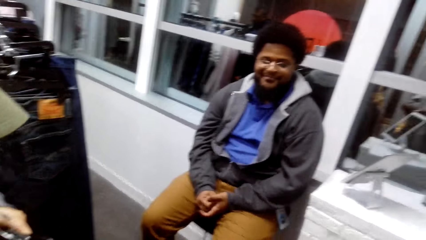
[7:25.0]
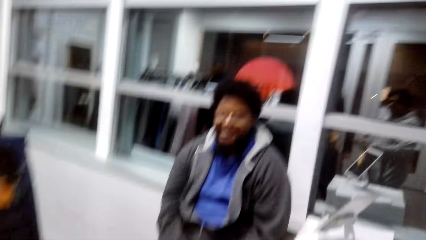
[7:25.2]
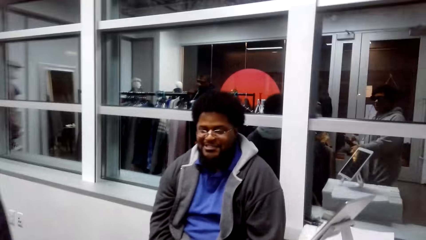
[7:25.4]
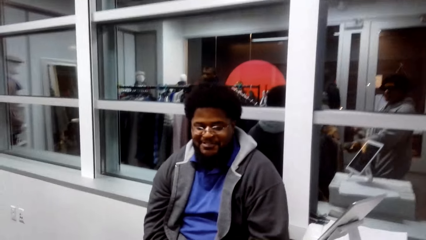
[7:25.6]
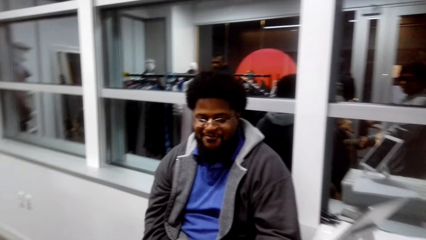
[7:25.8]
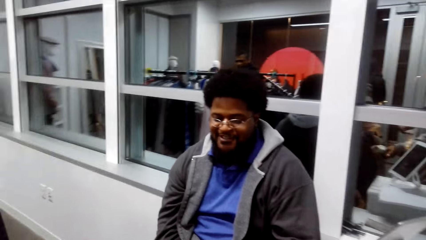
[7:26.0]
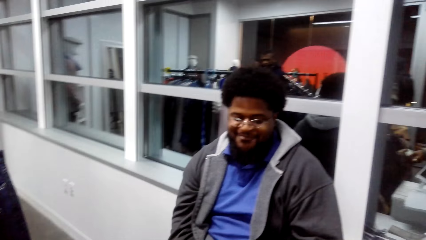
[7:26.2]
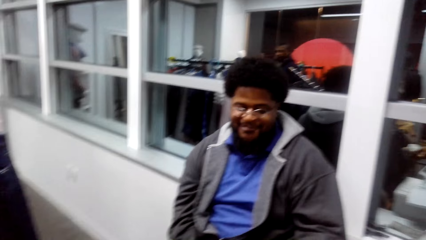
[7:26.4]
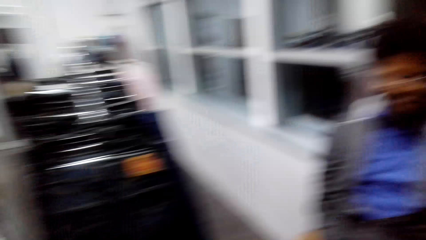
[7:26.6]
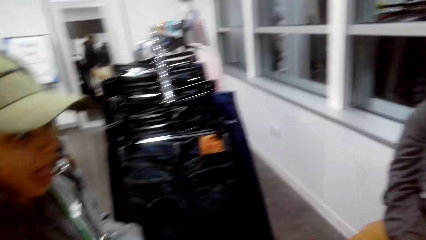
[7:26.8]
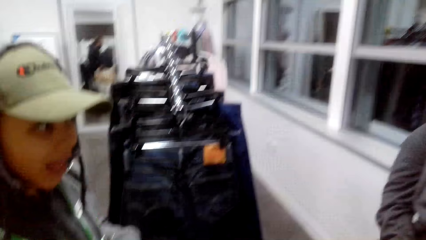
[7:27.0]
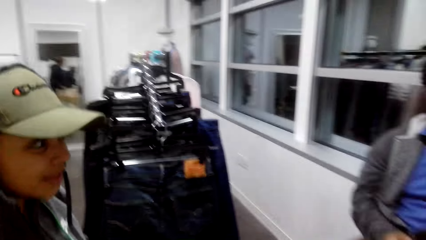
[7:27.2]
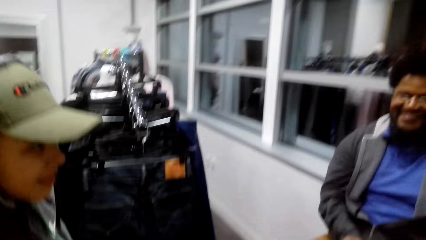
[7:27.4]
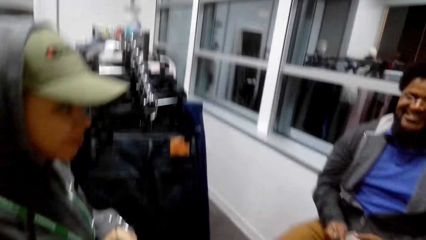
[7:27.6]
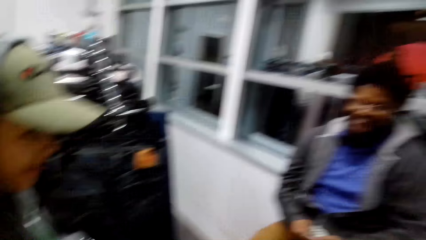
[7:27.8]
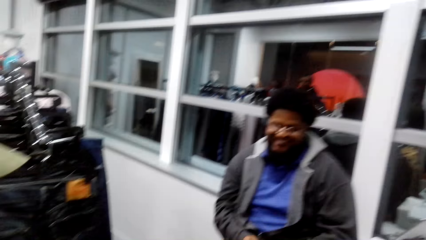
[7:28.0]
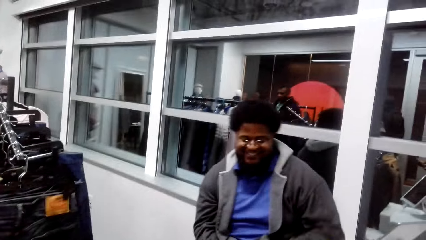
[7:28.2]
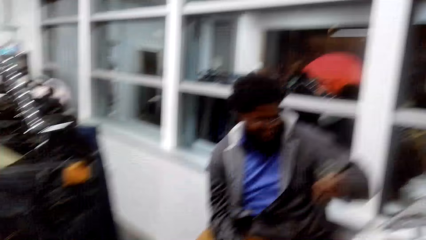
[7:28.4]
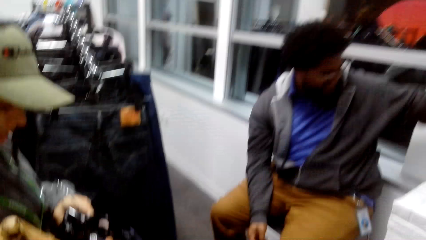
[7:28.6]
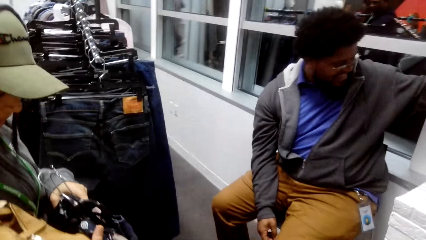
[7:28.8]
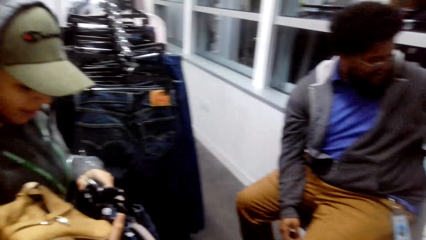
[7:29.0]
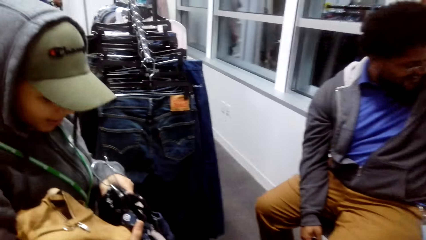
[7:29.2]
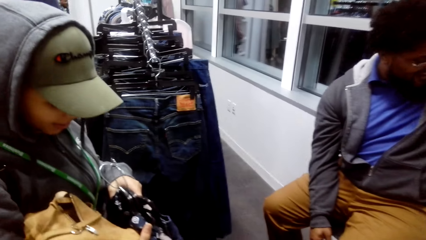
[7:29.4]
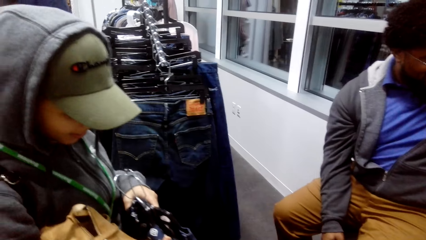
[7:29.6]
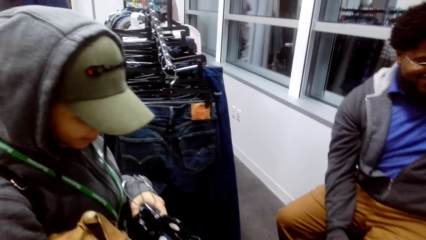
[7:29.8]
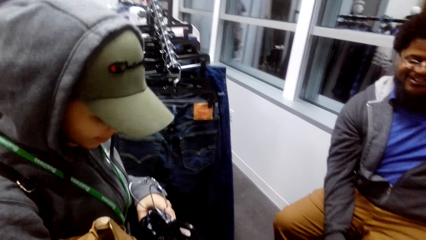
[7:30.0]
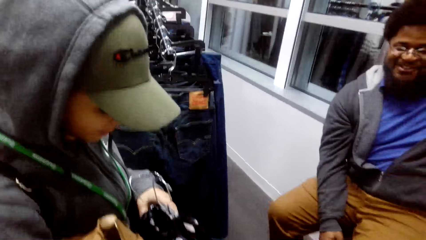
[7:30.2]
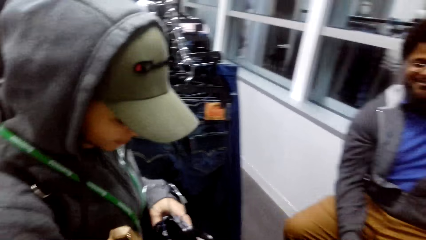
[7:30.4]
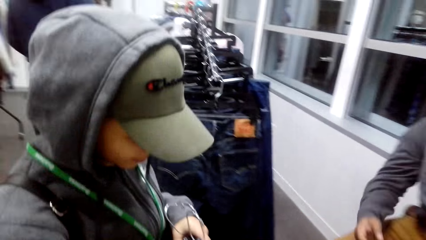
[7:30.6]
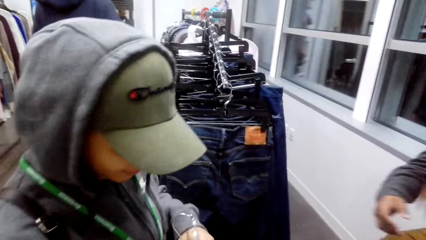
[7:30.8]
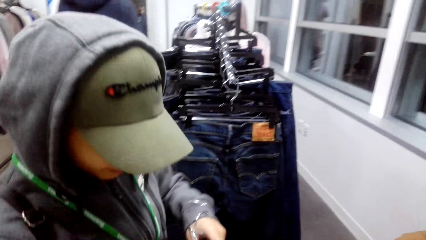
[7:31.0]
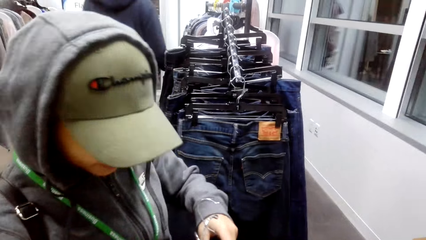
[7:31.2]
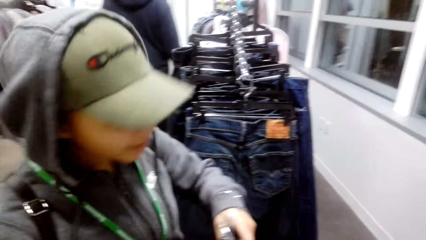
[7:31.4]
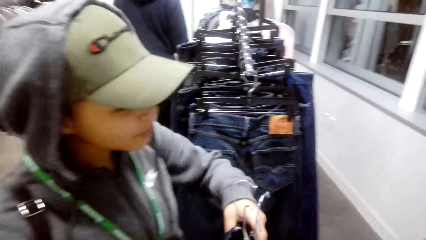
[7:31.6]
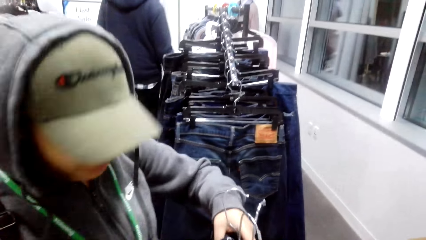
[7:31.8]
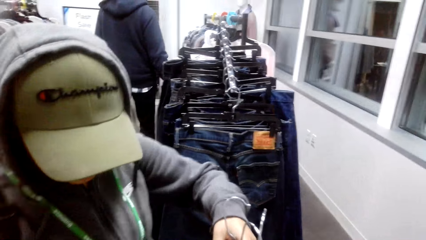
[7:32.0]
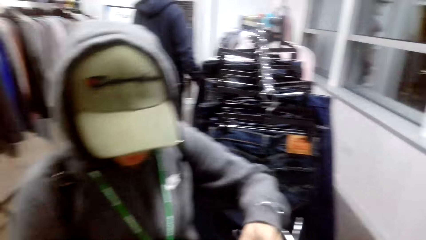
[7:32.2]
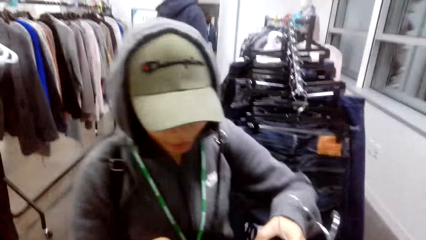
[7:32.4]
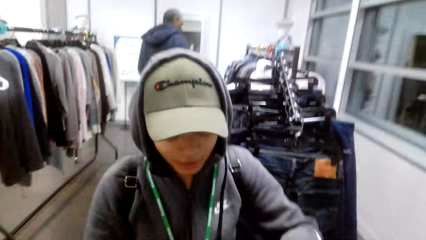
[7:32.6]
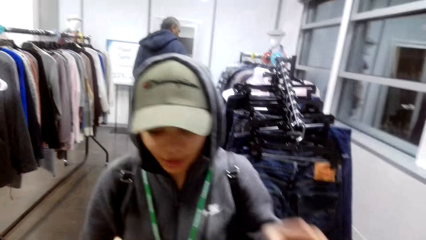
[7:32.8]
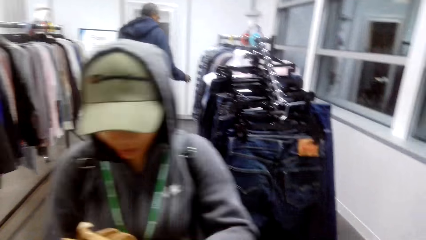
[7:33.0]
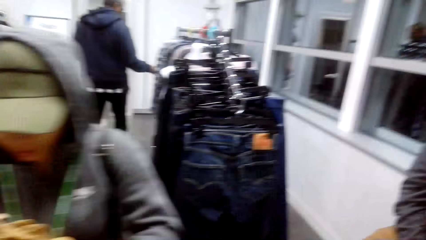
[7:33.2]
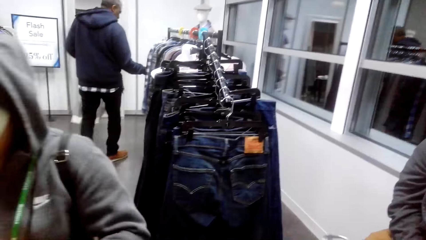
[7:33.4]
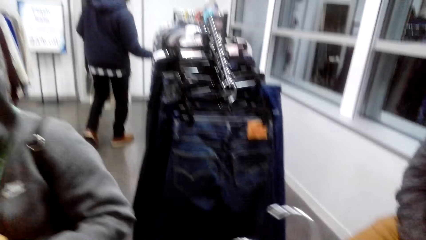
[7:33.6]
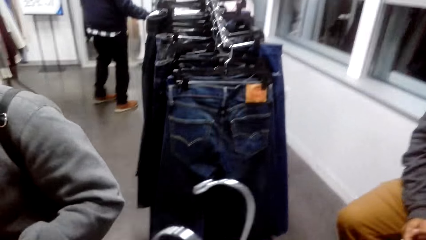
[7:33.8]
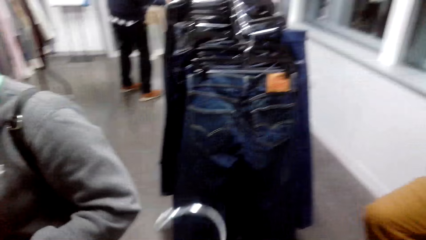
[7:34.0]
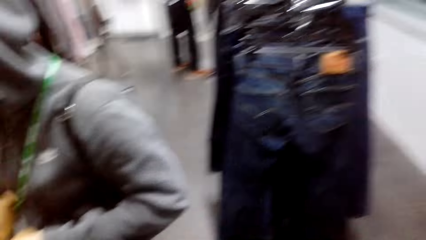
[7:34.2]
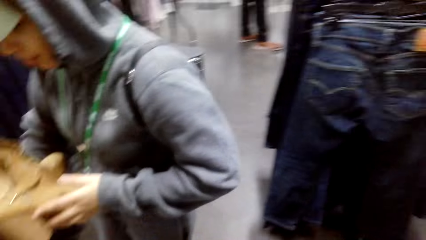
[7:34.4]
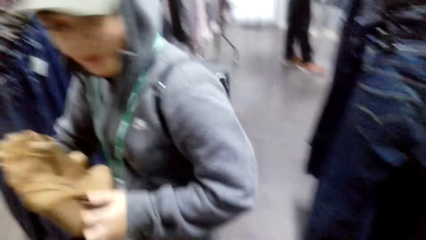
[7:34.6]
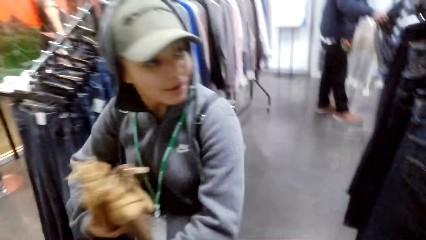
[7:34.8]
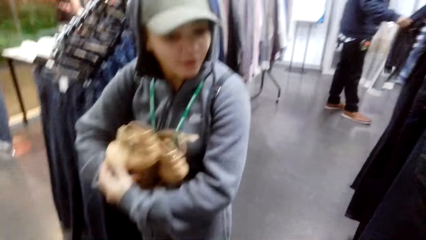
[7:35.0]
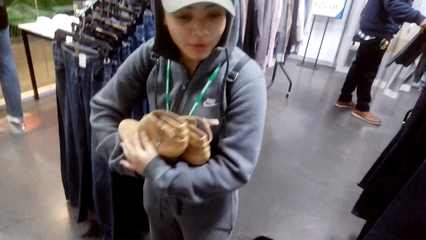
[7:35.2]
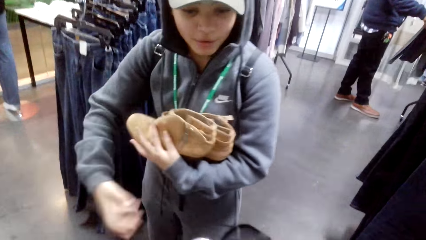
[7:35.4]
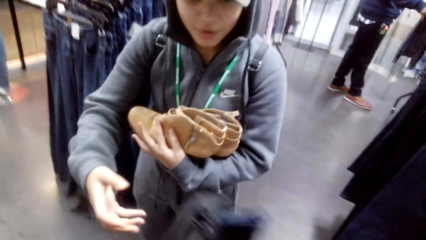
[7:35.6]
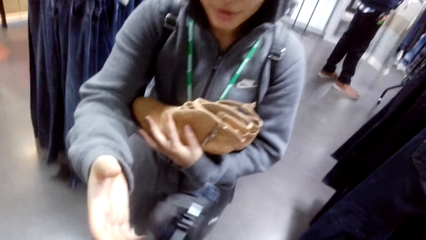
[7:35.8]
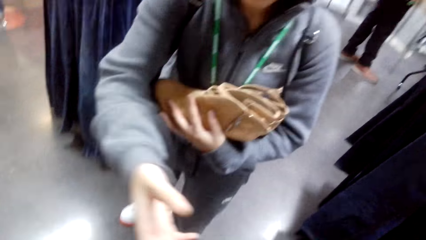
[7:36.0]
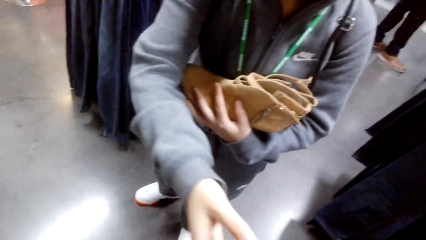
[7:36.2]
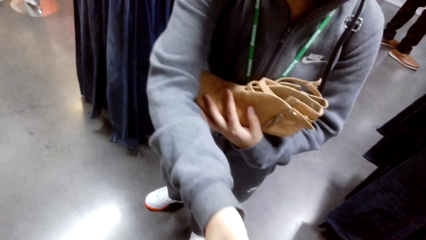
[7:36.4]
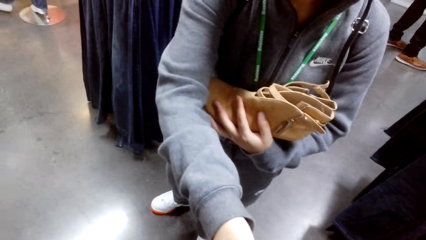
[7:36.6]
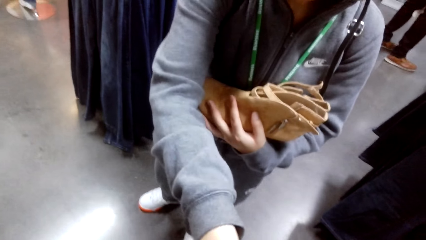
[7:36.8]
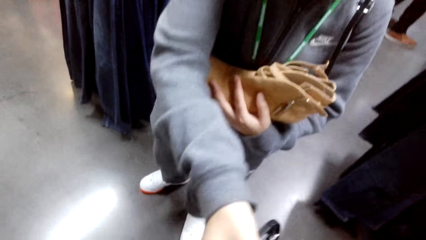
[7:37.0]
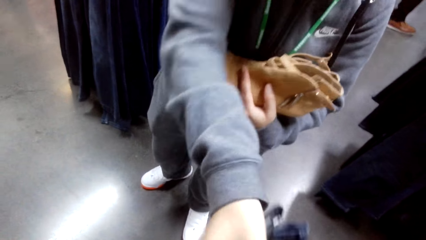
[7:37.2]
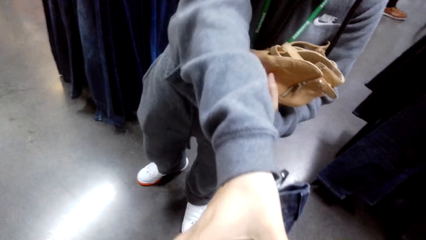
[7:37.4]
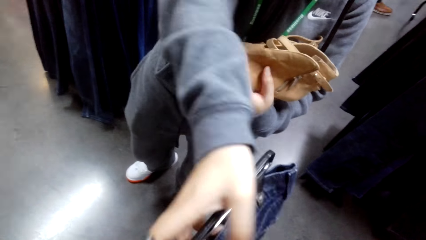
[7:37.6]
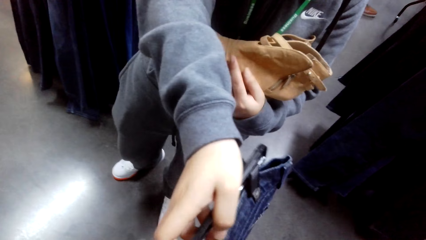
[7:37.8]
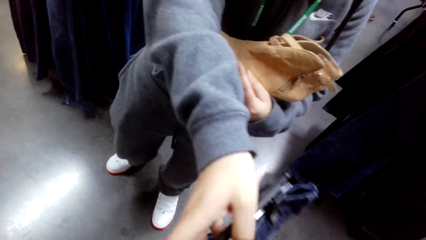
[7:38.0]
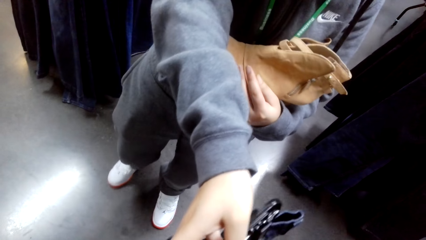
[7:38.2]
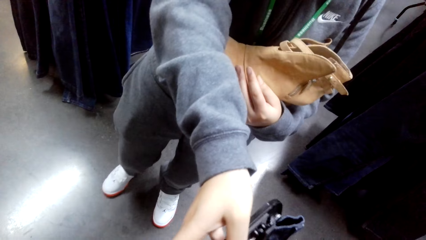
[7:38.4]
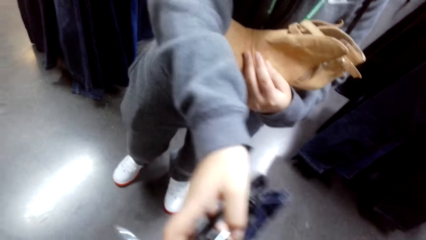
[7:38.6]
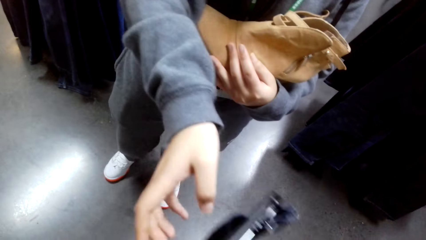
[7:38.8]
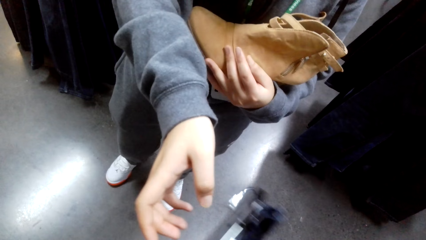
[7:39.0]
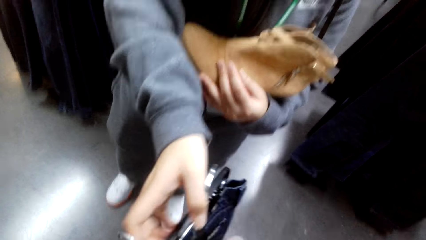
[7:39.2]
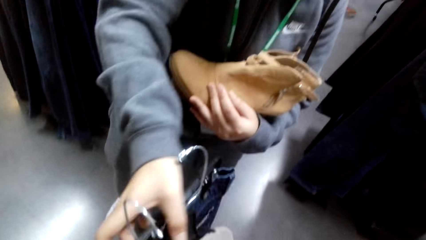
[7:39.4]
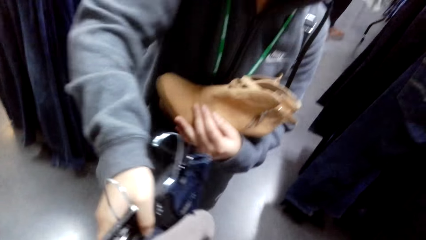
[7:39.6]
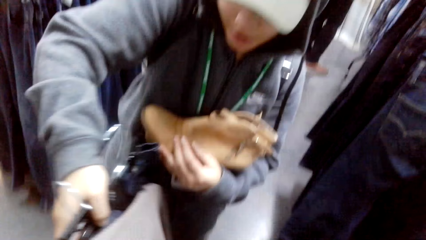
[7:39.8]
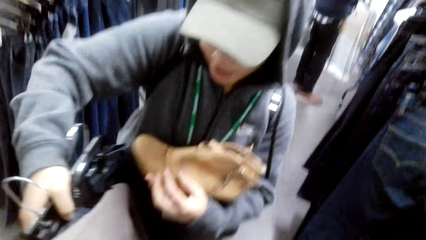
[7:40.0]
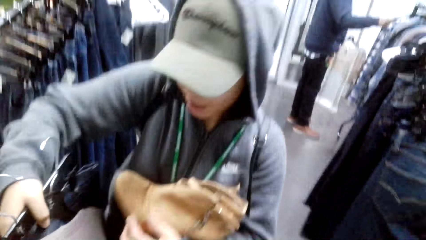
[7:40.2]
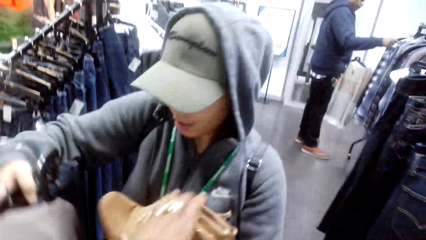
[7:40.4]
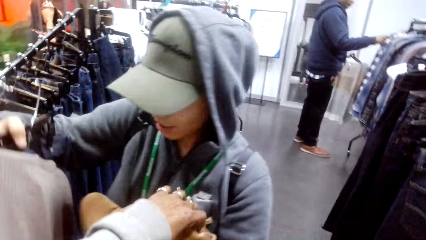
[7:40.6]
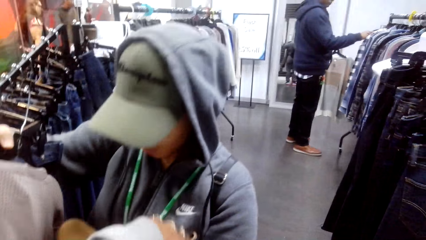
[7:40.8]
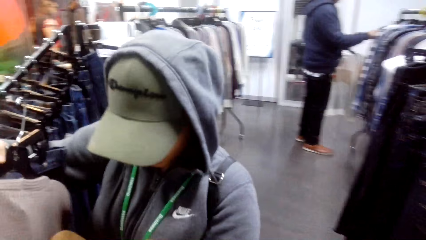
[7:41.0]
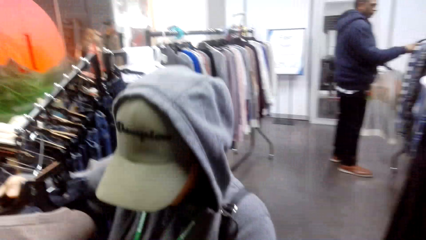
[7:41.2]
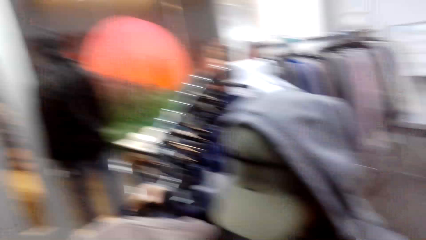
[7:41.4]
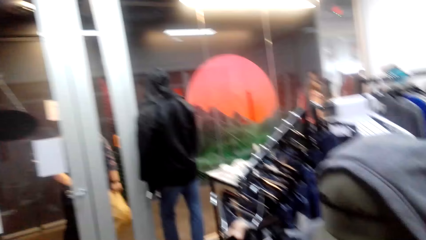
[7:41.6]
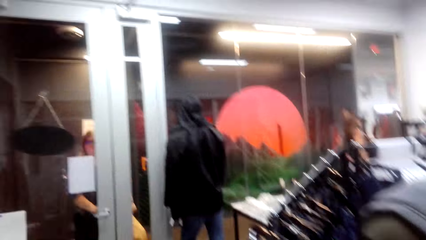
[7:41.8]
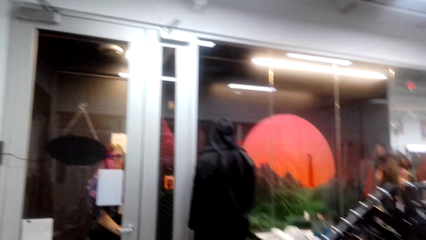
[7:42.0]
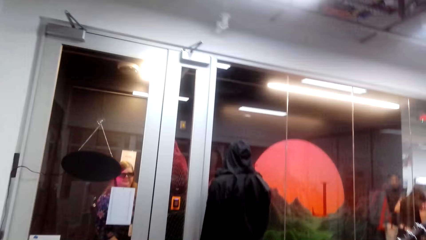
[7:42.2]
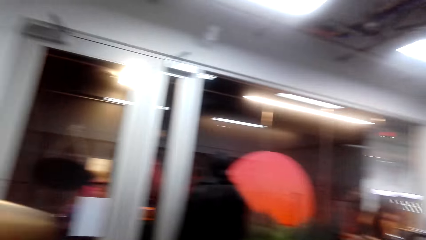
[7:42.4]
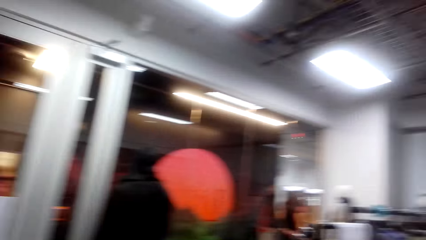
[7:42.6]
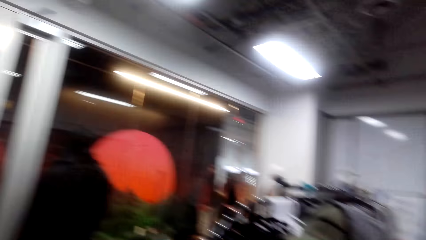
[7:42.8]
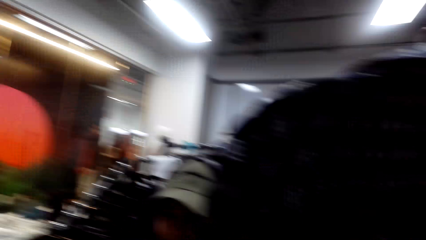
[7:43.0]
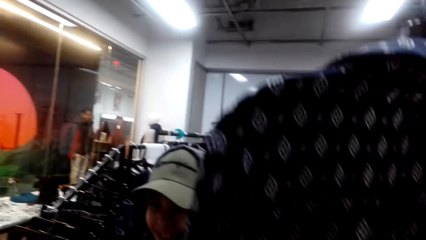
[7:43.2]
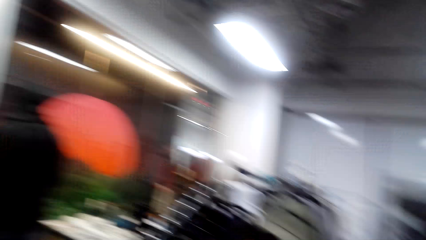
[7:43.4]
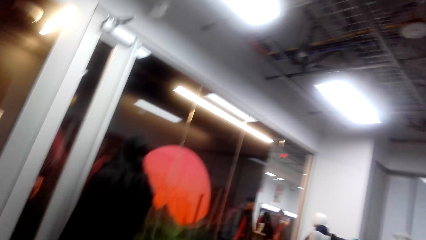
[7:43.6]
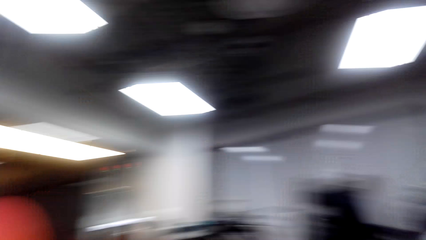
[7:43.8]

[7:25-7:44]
A person talks to the camera wearer. Another person gives the outfits to the camera wearer. The other person holds the shoes. The camera wearer gives a trouser to the other person. The other person holds the outfits. The camera wearer walks around. The other person and the camera wearer walk out of the outfit store.
